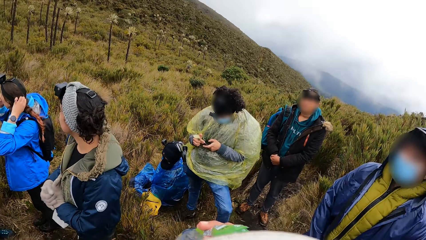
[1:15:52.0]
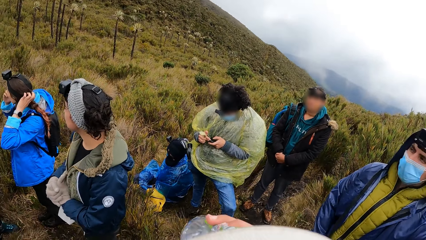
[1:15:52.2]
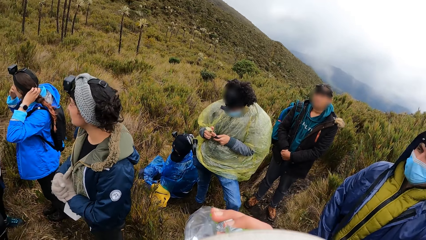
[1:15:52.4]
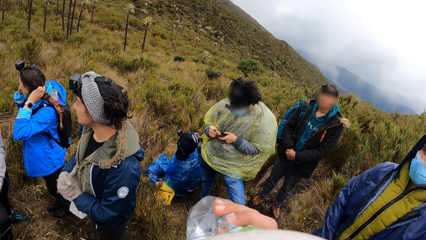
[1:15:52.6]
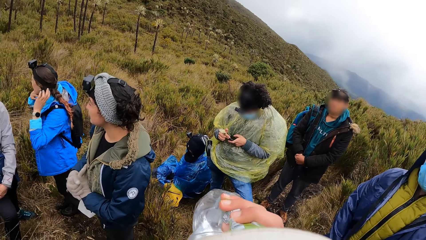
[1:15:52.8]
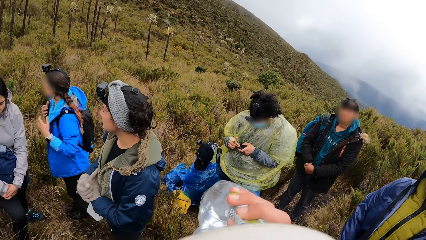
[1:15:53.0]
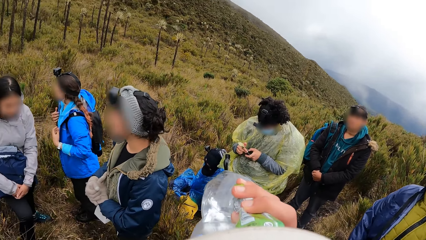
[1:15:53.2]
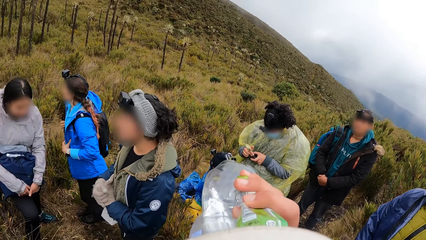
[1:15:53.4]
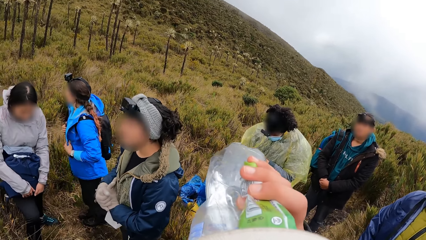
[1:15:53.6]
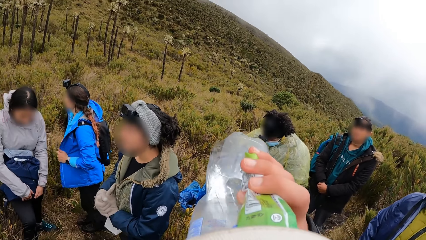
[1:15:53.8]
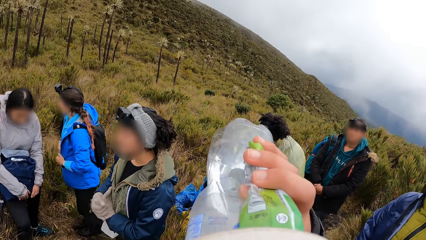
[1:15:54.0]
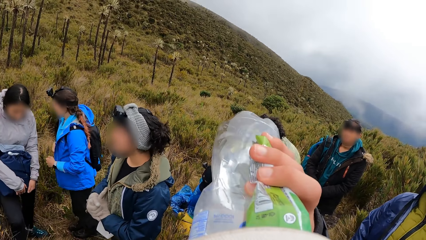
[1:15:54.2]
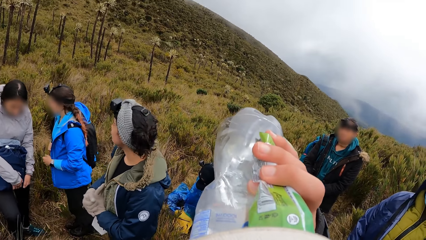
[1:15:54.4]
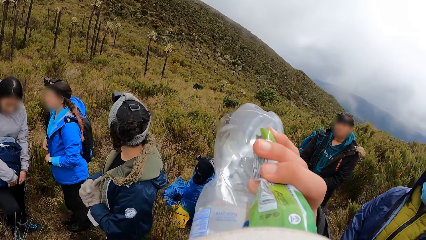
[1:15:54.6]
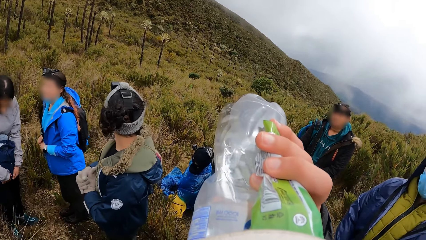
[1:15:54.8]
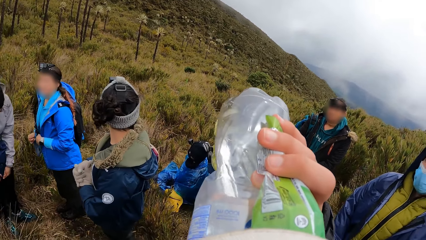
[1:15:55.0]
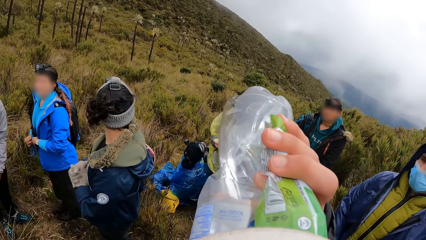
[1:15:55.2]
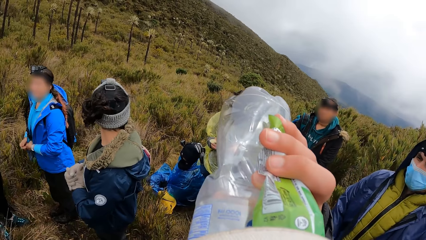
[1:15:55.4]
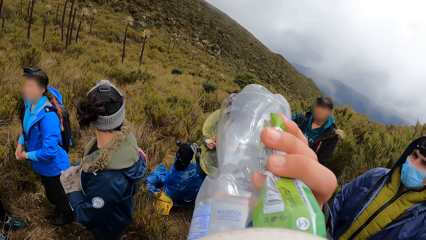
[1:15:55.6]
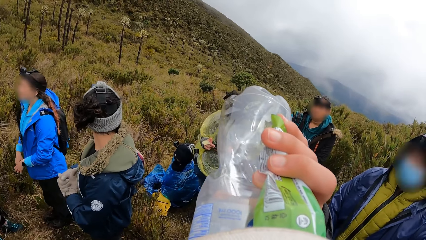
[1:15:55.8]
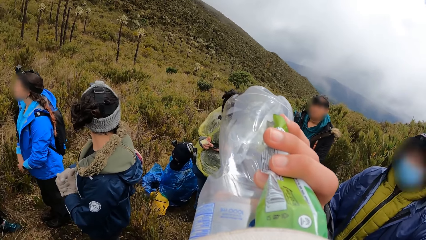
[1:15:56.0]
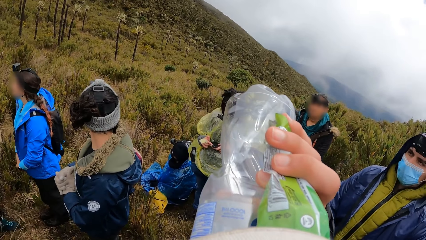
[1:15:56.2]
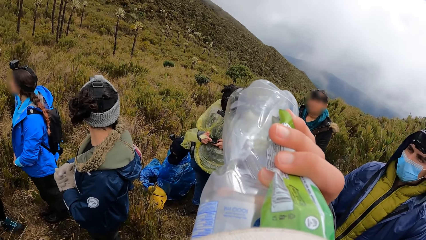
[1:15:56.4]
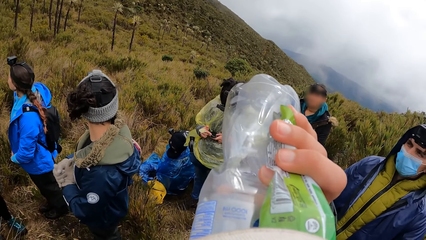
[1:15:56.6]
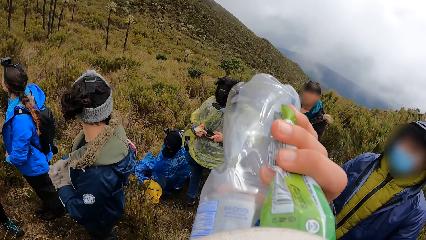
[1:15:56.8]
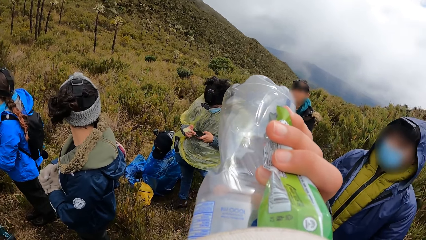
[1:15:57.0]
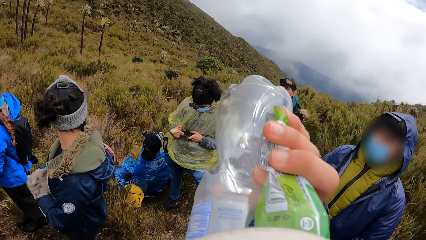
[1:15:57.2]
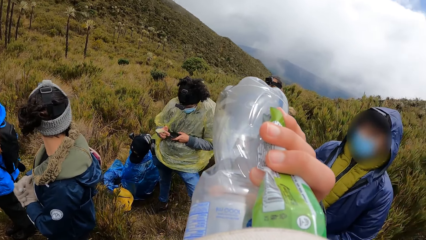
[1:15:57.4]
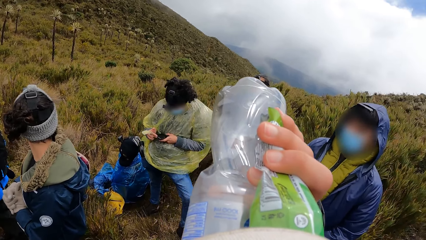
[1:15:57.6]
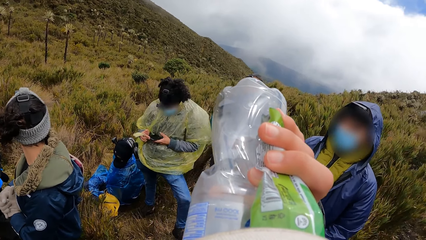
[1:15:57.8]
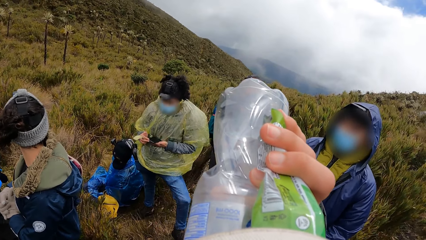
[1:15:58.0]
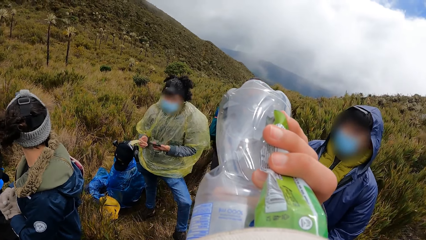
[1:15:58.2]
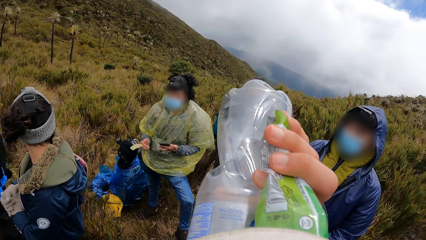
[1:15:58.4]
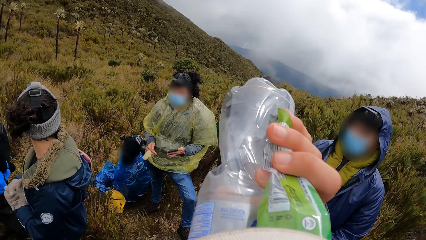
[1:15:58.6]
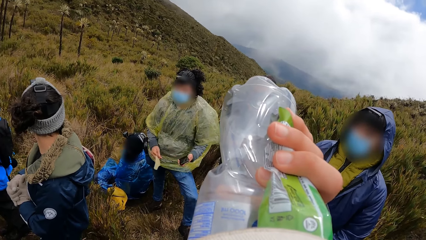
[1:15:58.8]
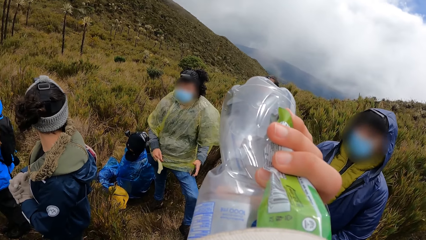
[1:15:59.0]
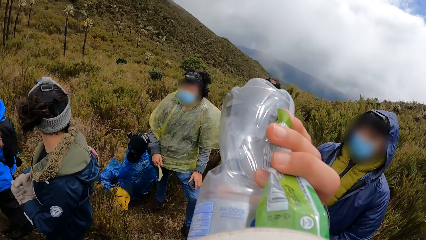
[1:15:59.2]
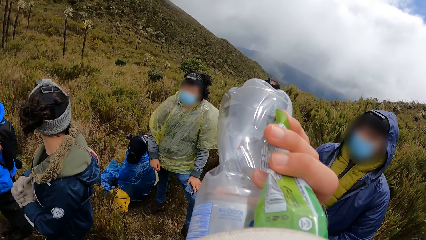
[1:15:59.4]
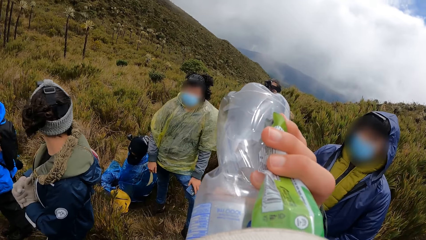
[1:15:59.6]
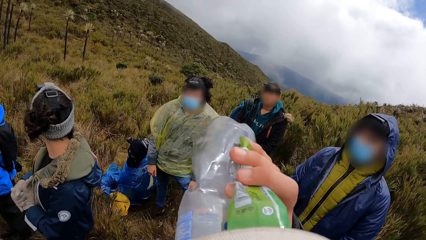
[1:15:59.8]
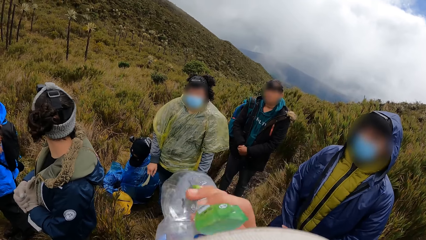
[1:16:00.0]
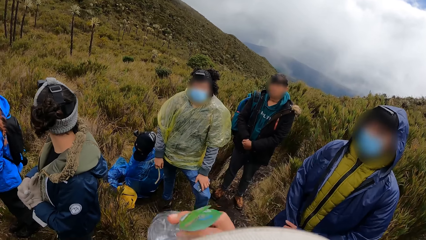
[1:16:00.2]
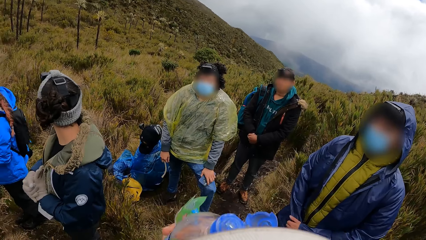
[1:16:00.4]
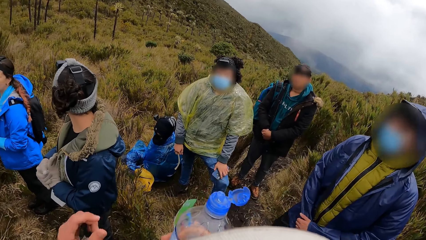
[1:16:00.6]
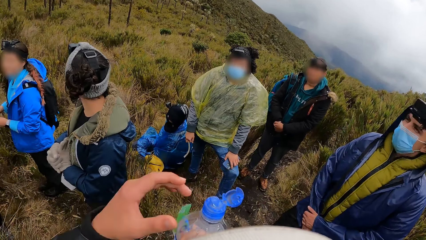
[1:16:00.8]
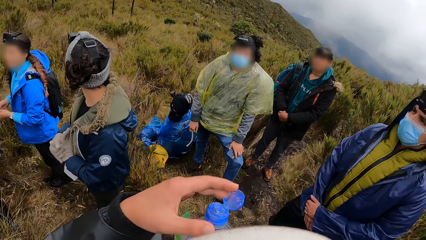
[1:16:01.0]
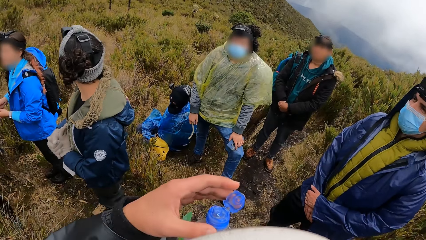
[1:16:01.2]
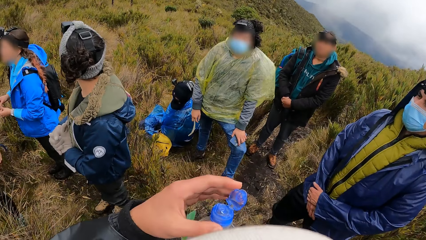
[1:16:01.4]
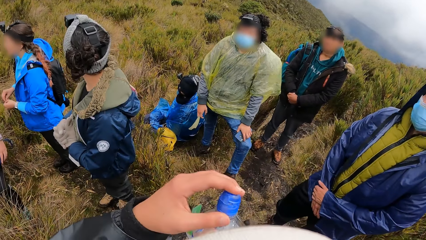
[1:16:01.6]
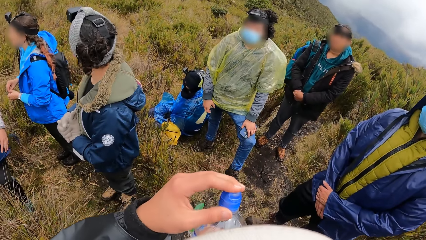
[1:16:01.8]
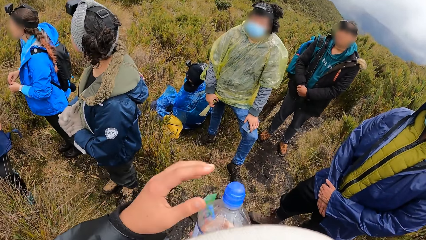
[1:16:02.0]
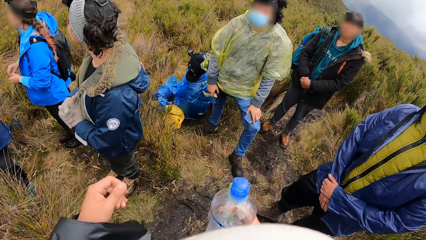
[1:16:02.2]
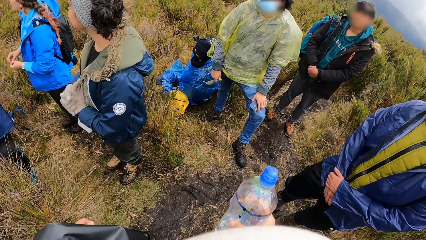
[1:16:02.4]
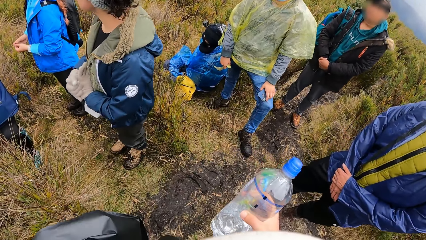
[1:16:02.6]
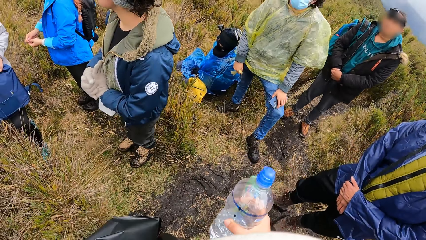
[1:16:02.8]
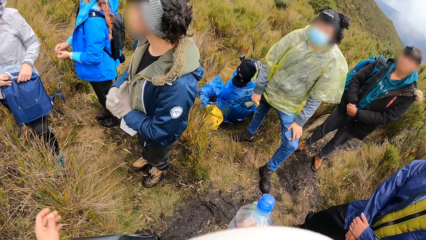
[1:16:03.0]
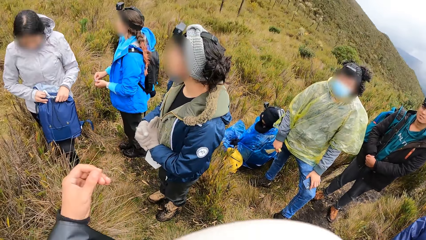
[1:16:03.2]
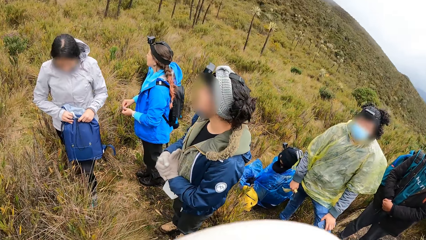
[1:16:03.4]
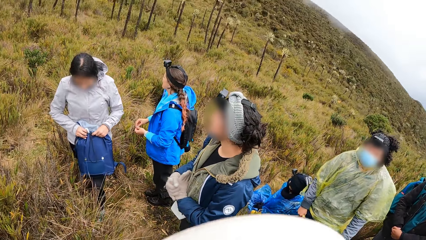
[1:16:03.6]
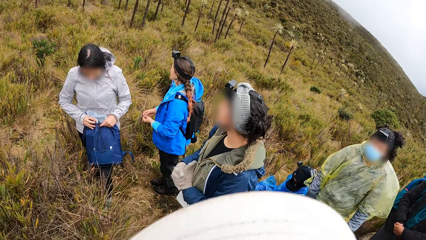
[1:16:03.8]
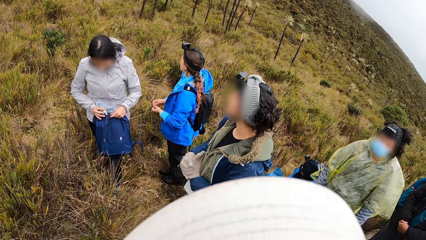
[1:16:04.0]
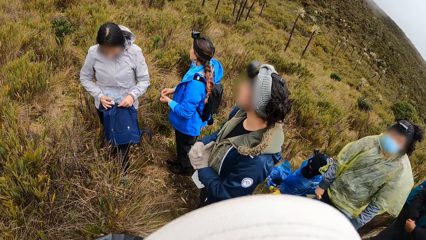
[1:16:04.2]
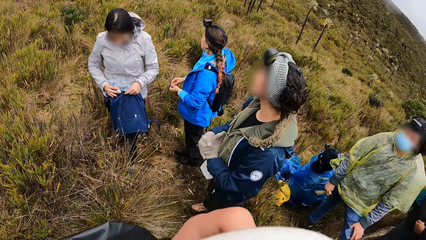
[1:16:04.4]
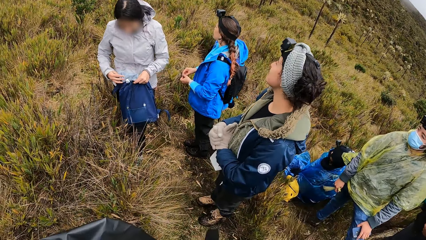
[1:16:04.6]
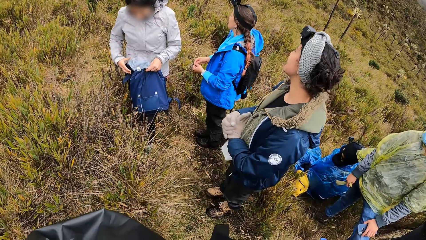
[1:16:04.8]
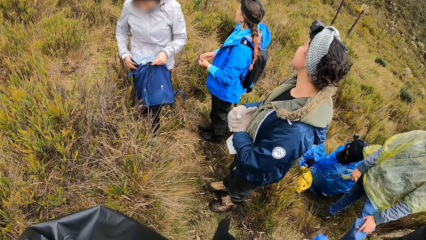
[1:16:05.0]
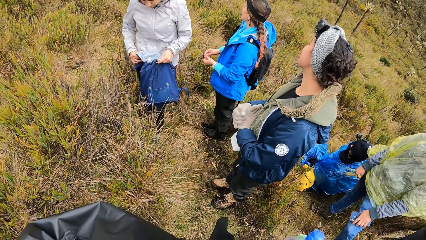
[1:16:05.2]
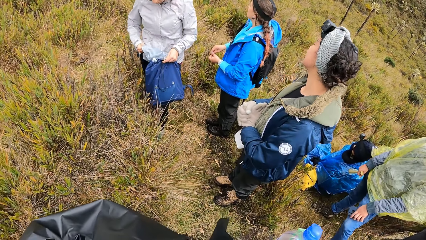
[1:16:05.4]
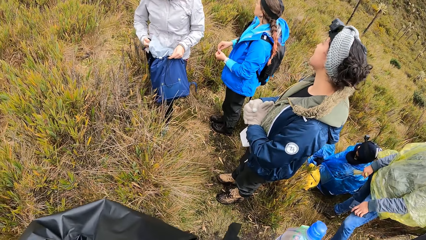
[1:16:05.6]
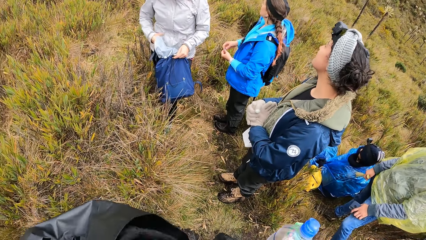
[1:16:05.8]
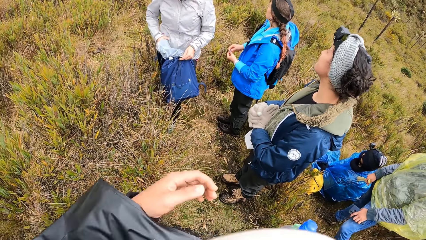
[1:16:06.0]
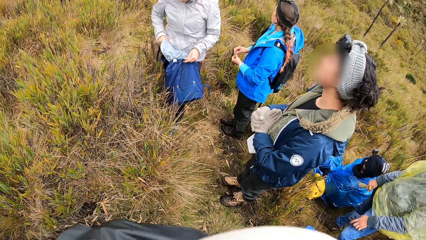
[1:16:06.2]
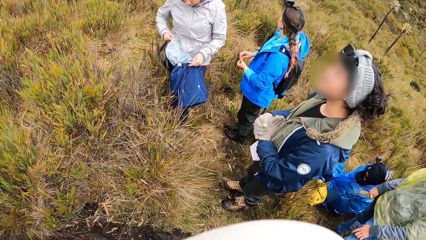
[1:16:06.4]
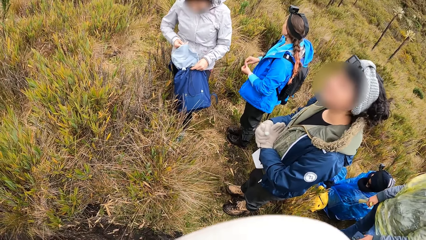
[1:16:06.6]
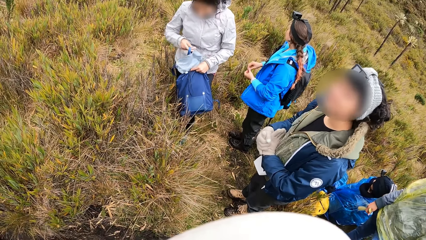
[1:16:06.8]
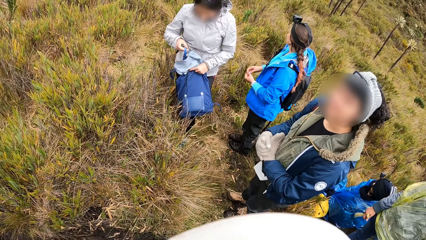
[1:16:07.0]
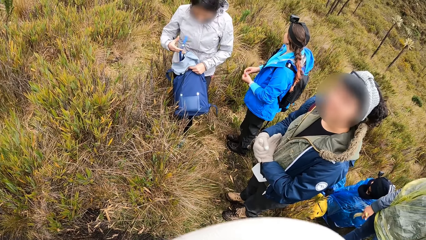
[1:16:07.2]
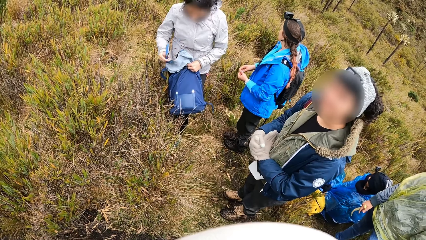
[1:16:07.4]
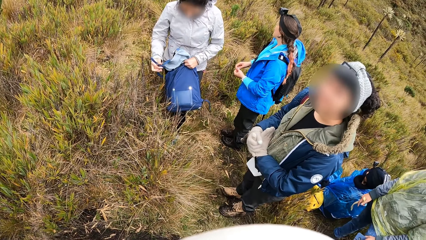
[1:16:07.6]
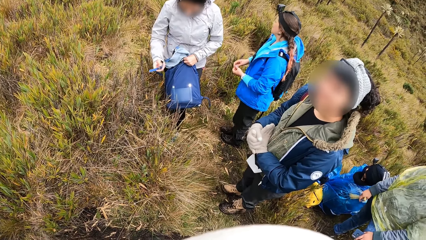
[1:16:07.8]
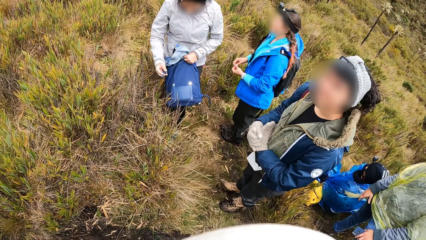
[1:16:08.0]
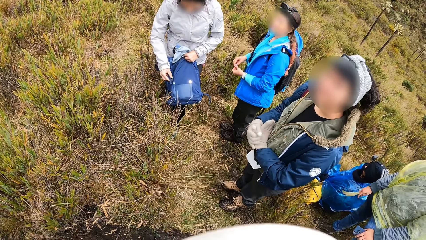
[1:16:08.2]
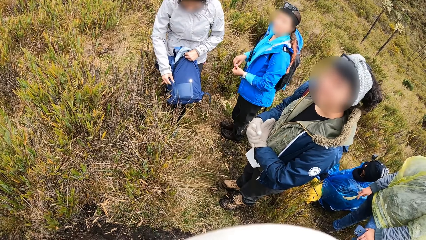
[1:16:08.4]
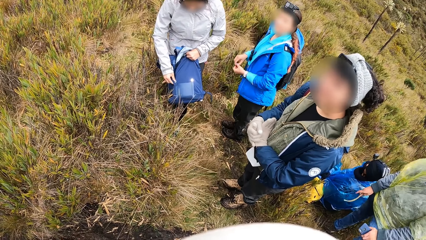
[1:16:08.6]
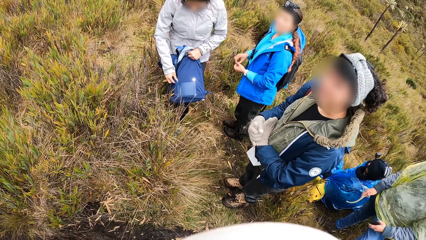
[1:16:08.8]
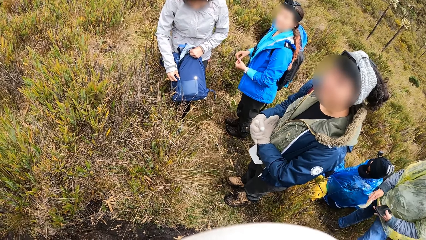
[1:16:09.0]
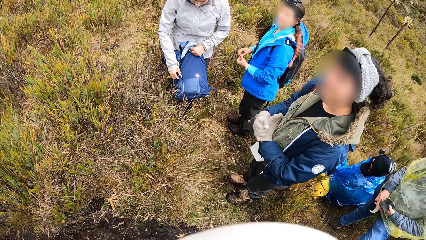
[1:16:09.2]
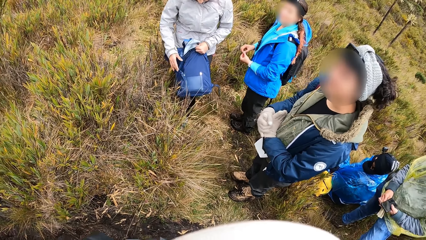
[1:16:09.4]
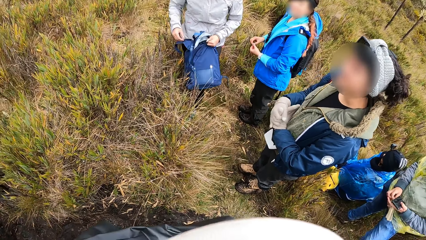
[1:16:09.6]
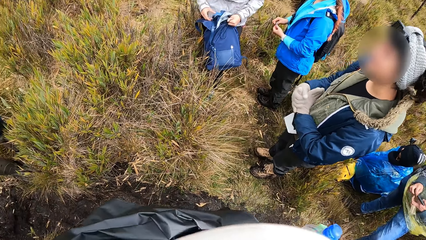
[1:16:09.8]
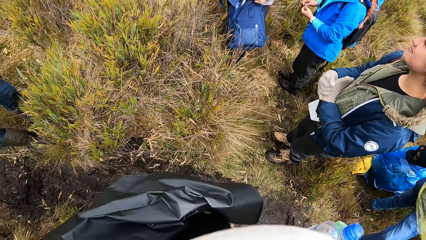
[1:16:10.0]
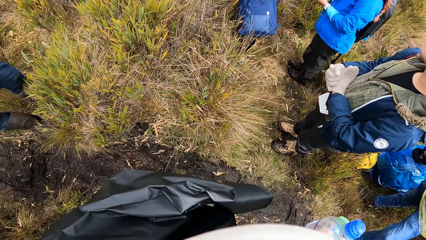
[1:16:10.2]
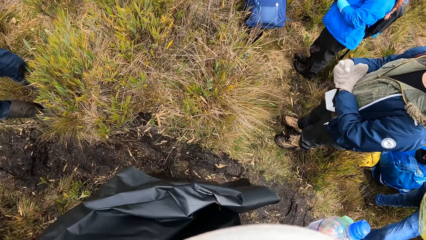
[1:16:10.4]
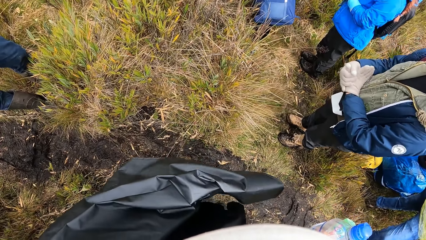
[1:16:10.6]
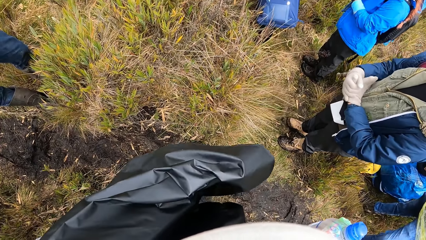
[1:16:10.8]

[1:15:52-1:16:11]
The camera wearer drinks water from the water bottle in his right hand. He closes the water bottle with the lid with his left hand. He looks at a person.
